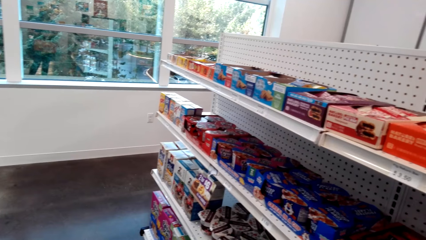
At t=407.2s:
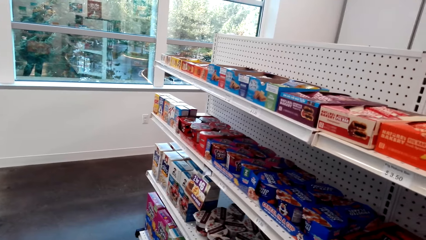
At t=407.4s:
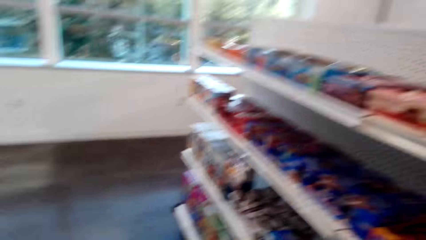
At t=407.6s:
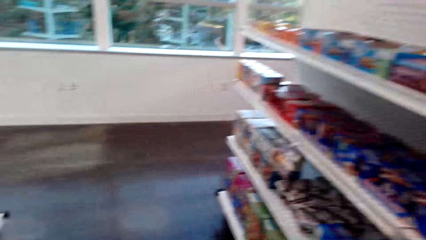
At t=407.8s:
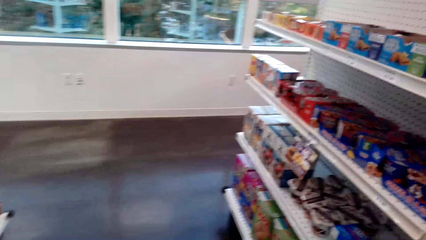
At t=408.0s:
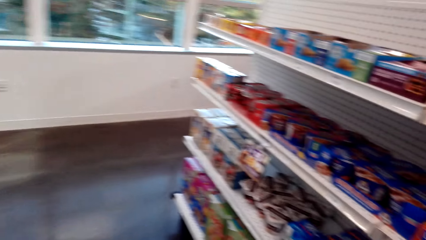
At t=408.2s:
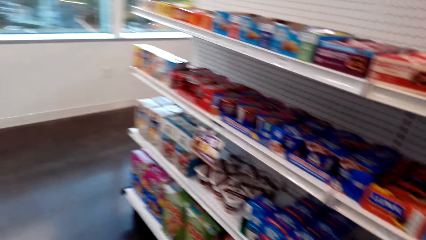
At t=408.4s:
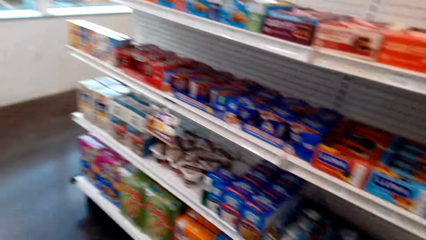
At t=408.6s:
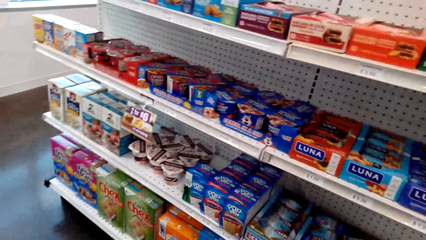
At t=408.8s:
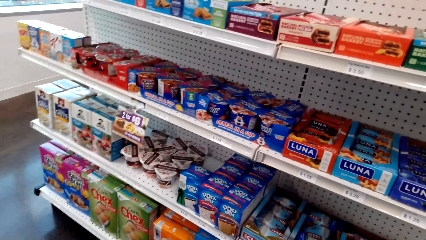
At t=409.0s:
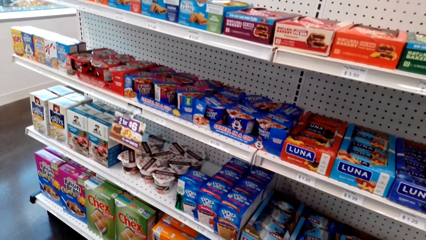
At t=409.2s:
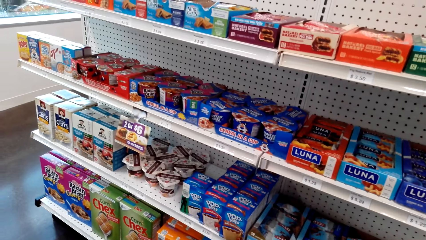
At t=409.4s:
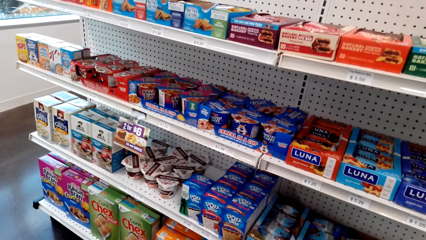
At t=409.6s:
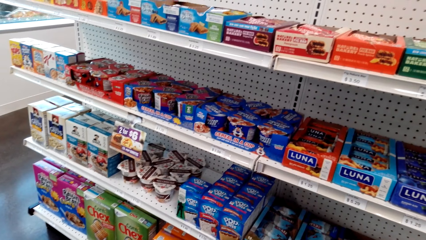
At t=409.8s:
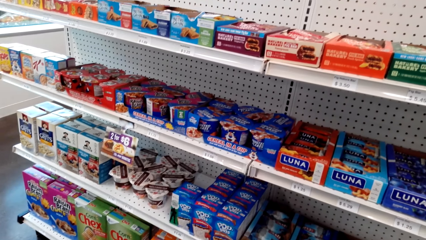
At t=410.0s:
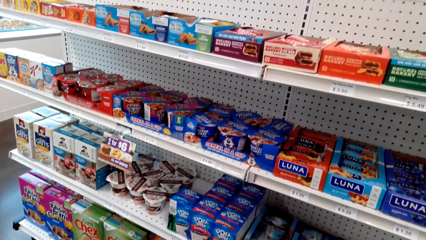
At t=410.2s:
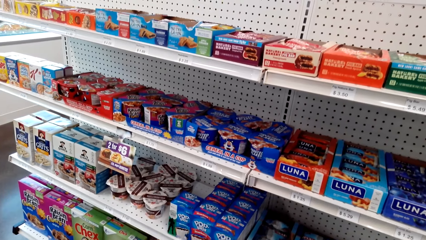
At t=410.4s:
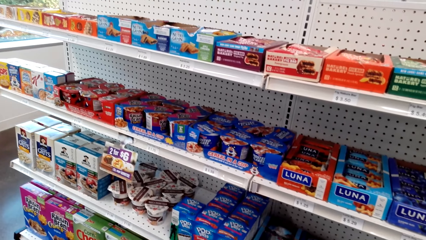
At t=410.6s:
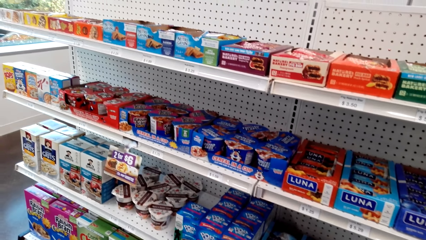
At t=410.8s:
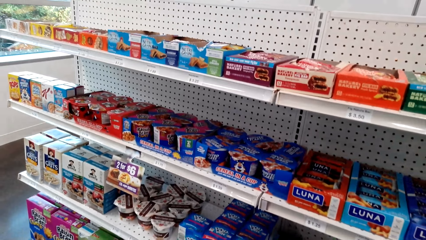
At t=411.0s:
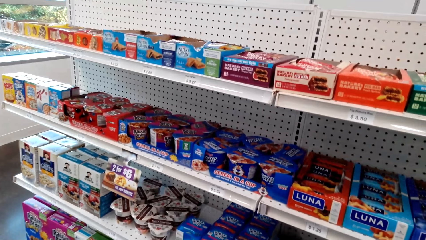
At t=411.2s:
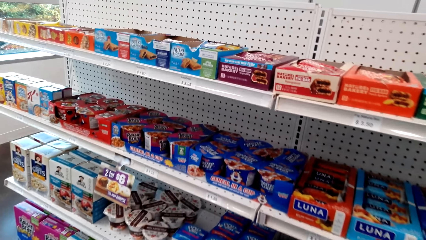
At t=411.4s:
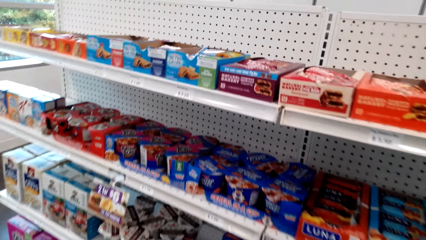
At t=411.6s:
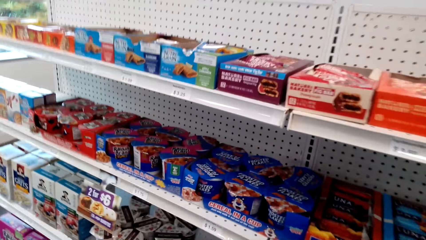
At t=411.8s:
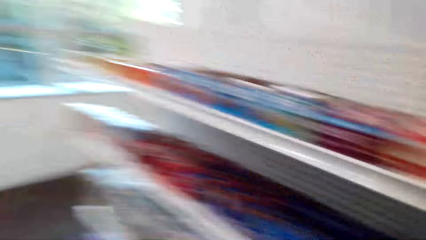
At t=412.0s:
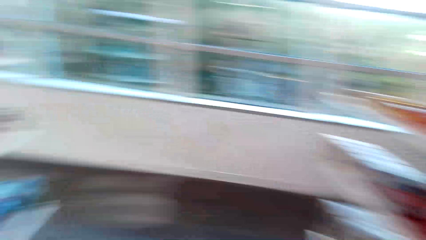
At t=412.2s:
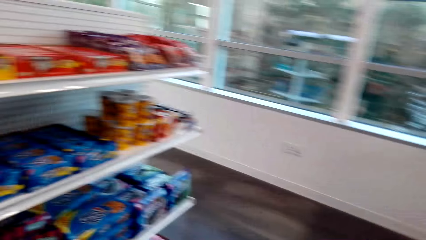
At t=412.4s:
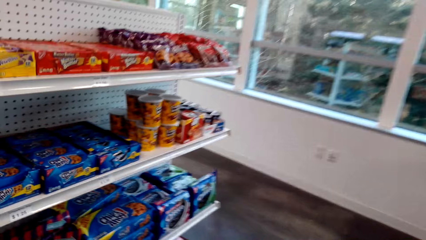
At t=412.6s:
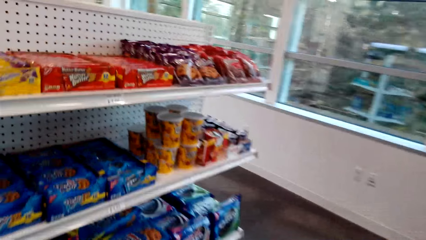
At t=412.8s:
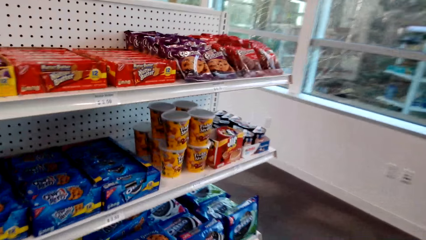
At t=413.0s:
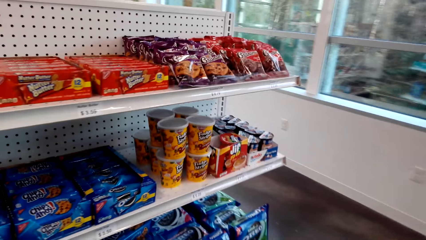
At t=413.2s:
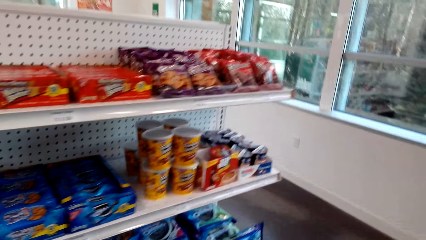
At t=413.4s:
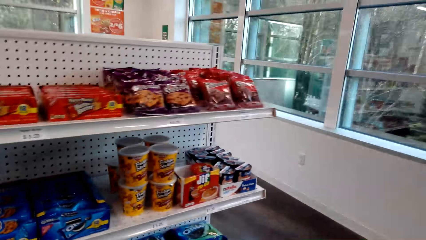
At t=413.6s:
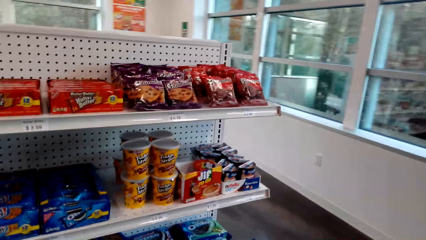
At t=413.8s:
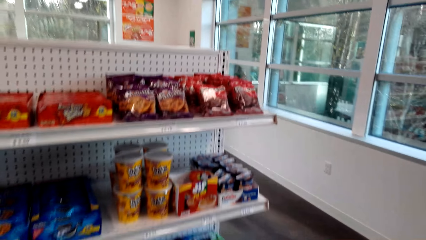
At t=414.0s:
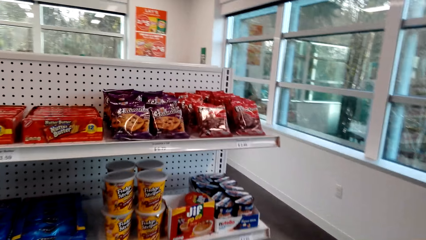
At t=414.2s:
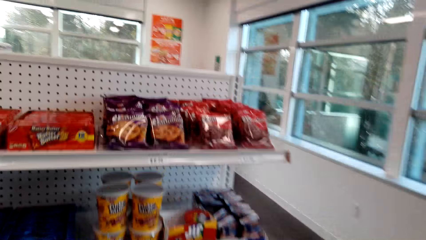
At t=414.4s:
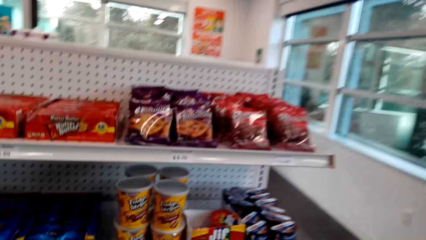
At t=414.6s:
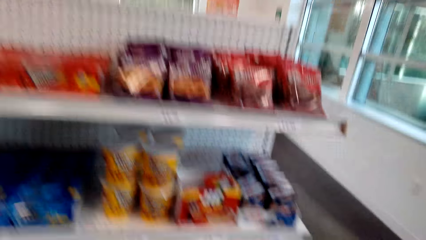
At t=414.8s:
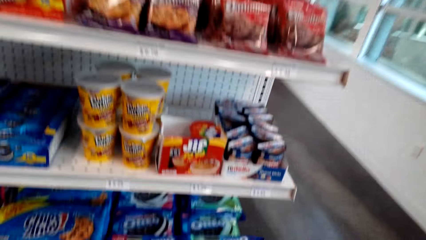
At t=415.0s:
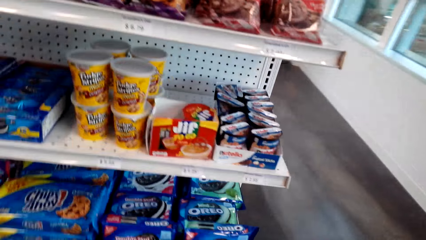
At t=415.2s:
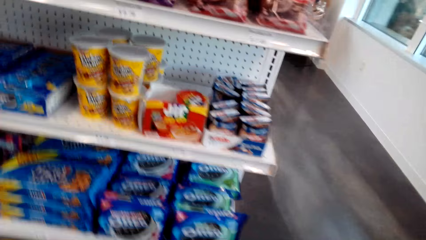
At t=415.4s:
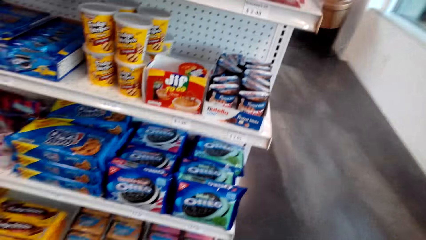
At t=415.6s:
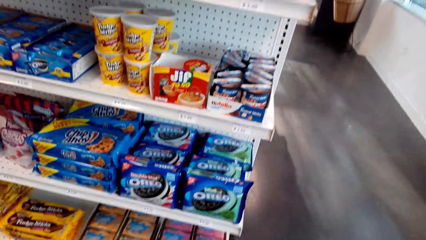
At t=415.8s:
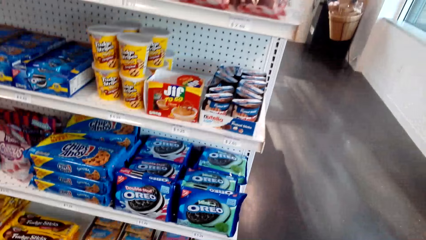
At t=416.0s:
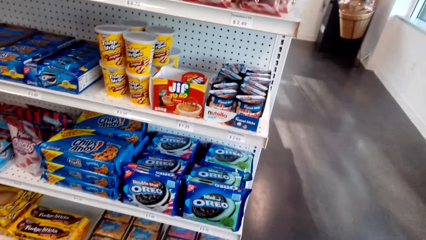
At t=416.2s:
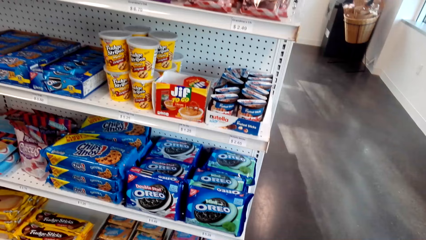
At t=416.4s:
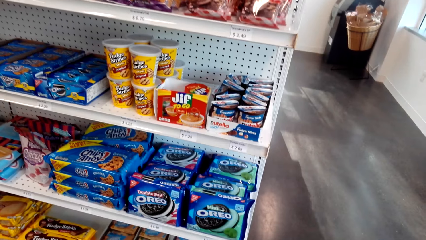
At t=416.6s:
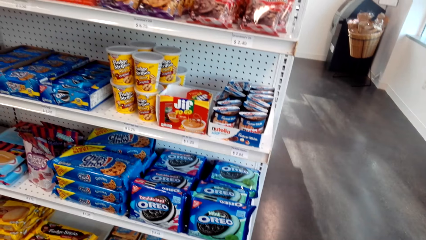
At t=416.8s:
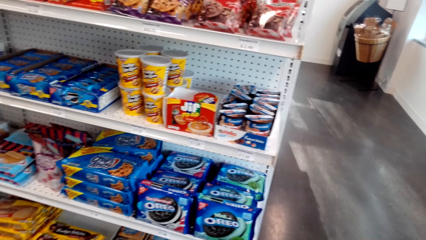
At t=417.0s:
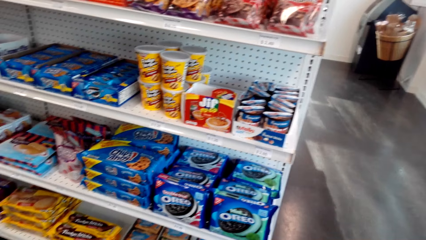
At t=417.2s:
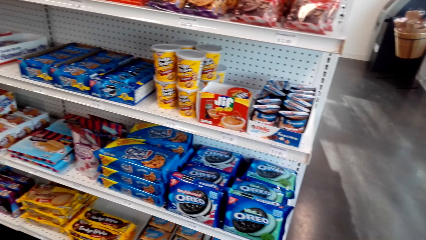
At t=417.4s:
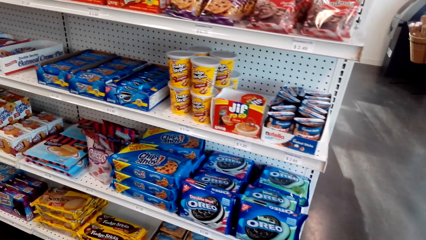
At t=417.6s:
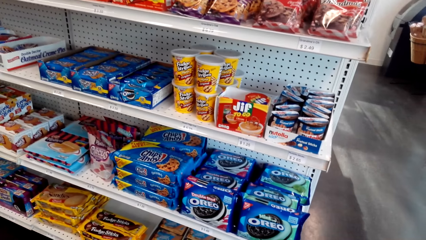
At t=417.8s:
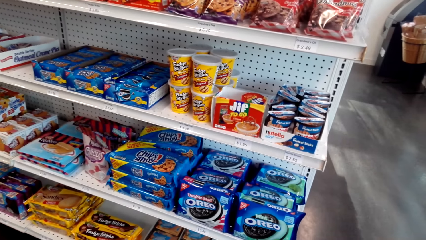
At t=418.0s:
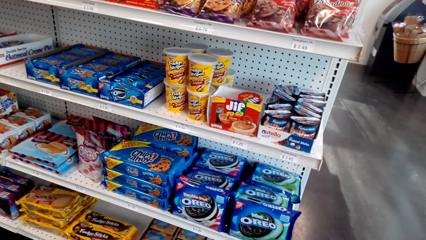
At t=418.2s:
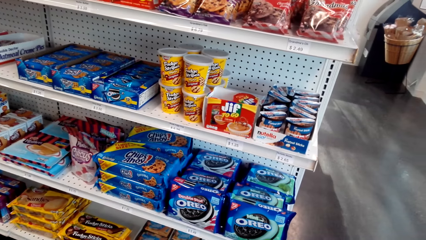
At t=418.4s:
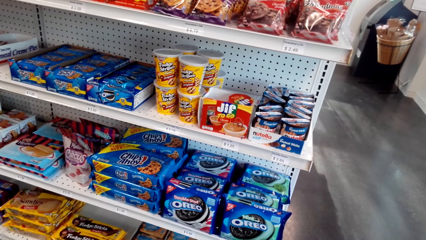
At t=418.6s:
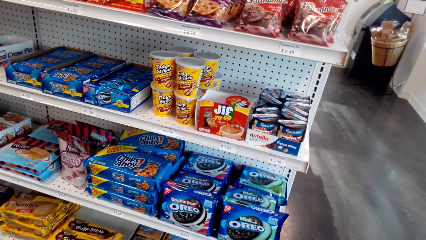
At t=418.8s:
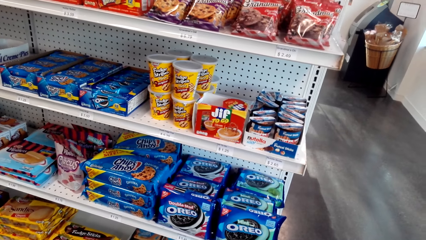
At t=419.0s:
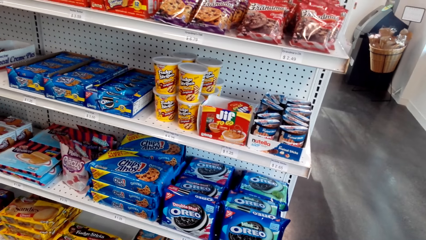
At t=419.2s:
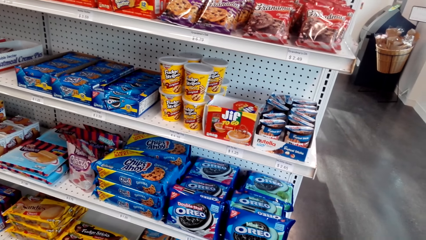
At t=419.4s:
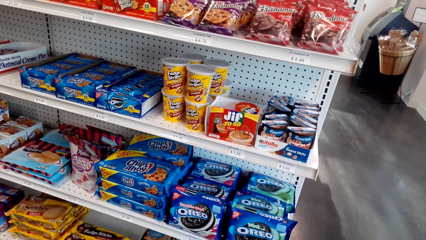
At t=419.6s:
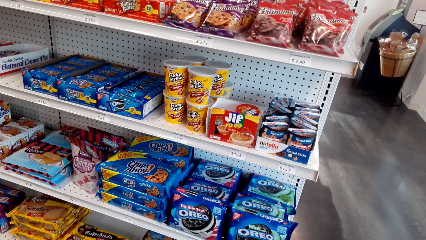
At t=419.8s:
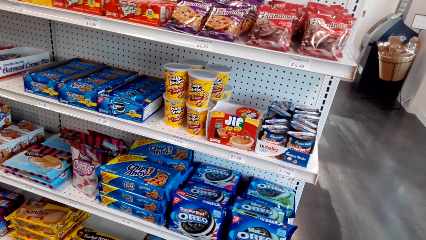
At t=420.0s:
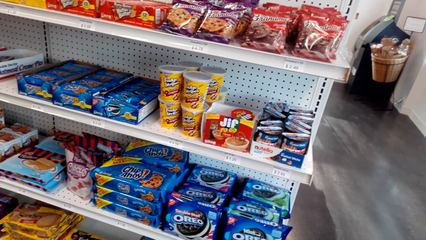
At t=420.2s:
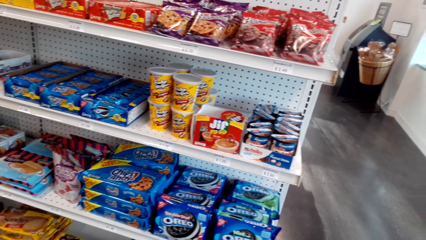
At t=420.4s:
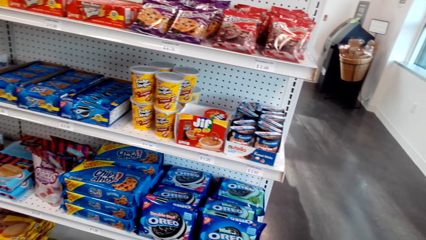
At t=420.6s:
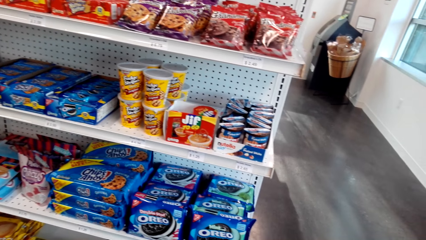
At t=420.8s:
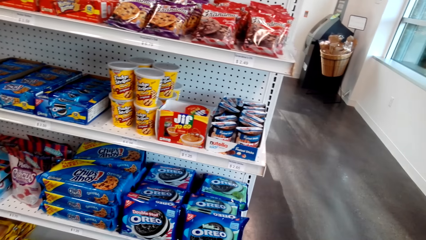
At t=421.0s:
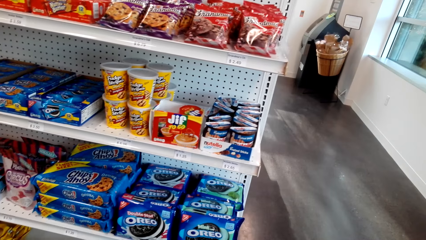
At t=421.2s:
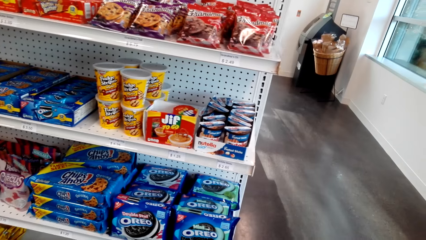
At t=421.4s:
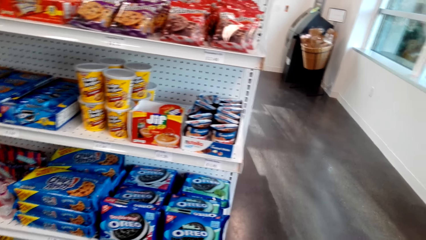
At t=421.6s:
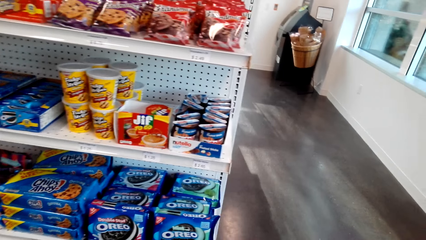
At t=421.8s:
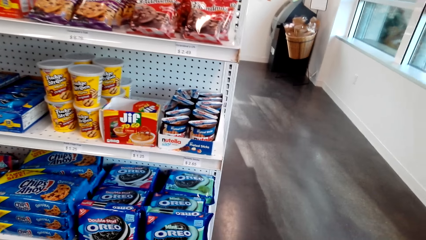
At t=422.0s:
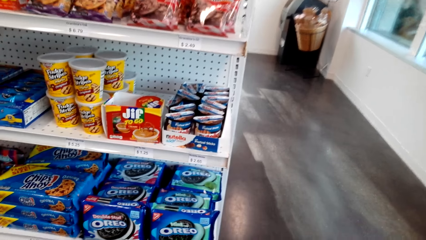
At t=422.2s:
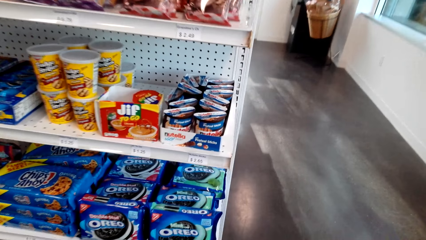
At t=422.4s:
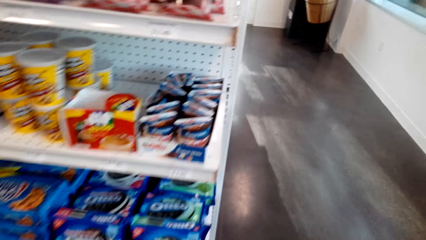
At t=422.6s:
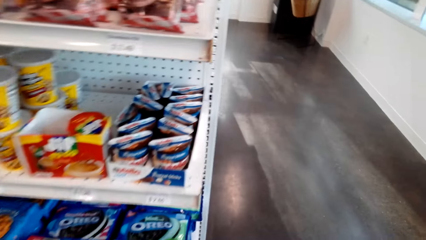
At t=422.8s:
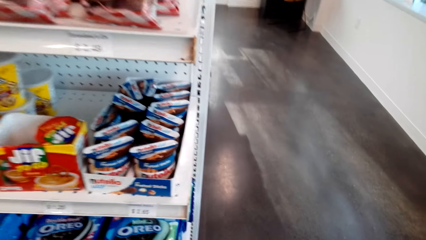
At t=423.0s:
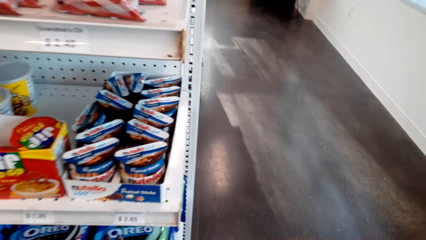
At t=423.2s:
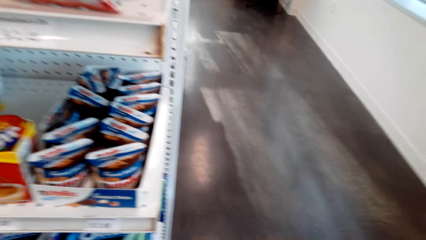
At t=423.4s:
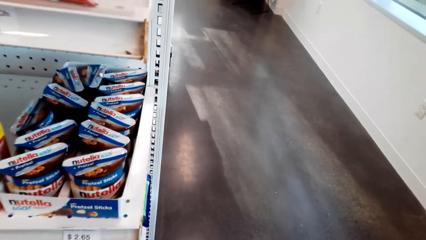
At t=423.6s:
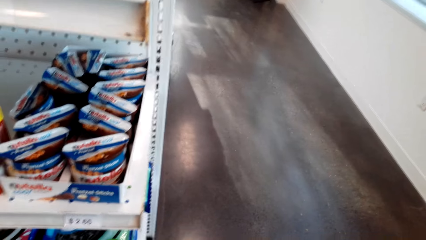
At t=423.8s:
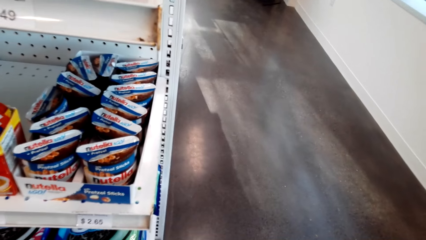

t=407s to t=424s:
The camera wearer looks around. They walk around the supermarket. They look around.
